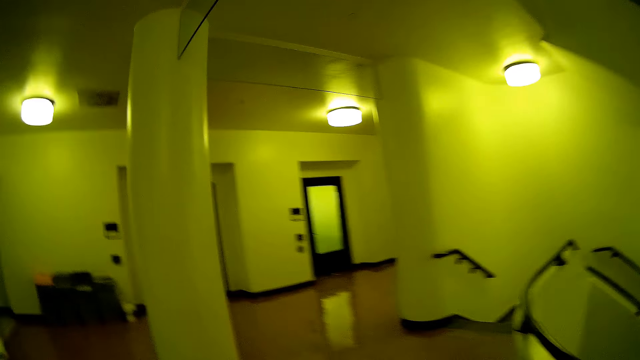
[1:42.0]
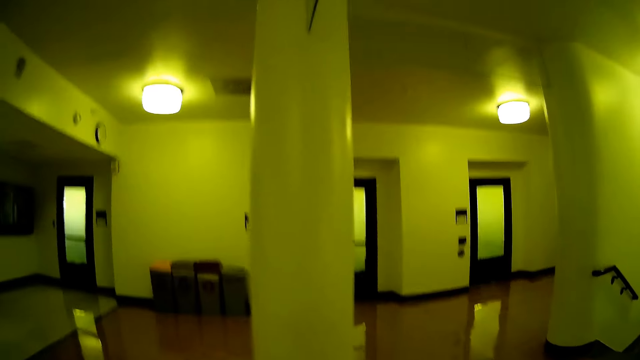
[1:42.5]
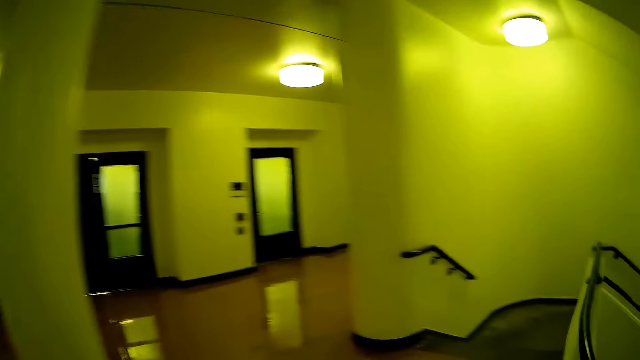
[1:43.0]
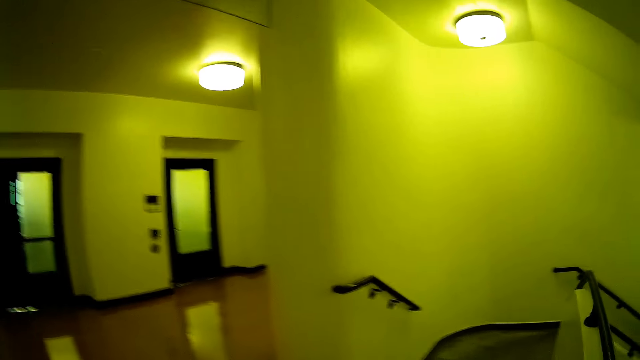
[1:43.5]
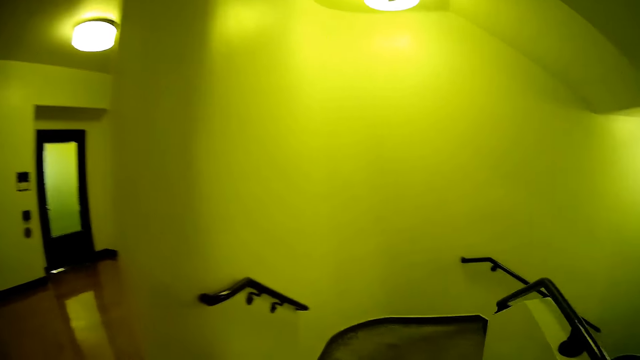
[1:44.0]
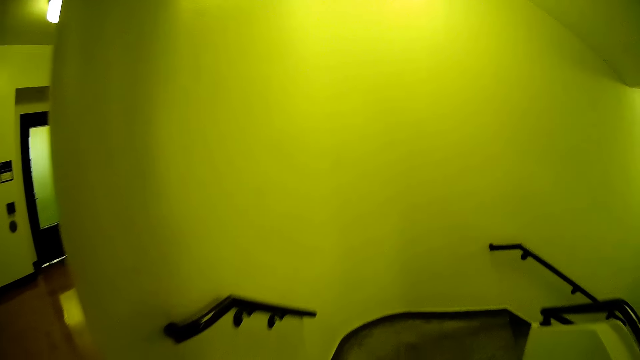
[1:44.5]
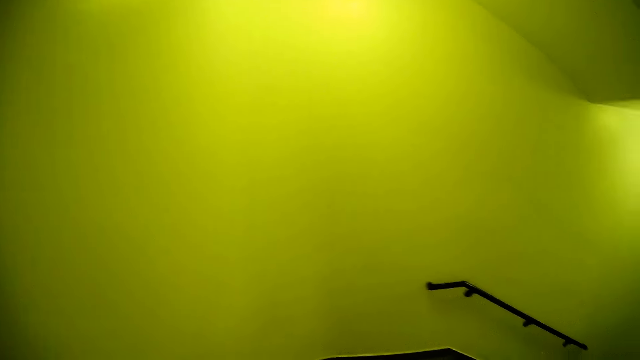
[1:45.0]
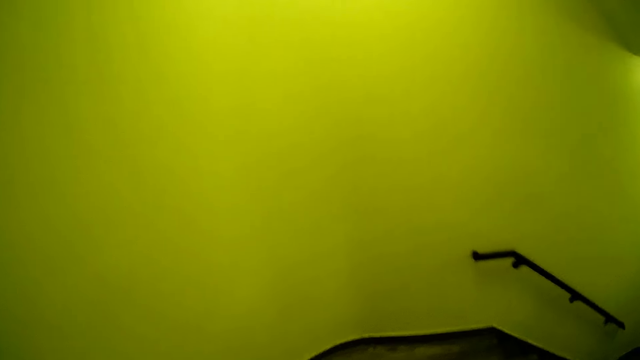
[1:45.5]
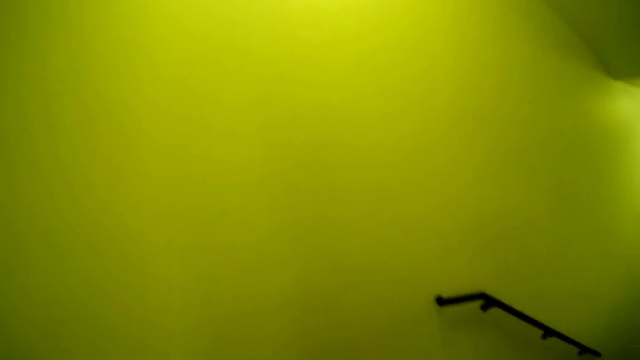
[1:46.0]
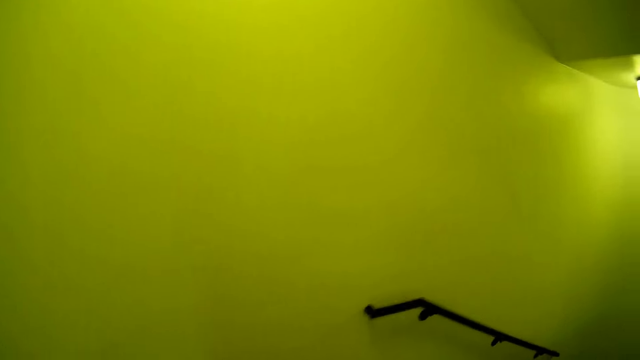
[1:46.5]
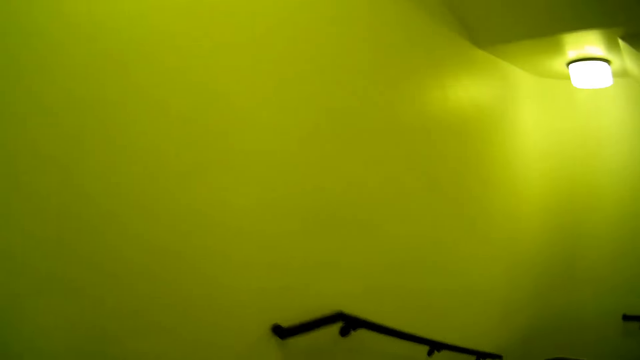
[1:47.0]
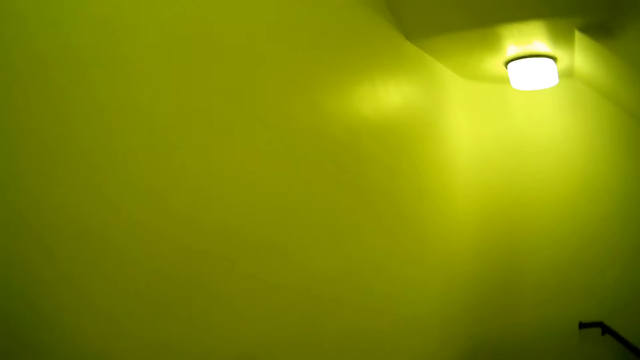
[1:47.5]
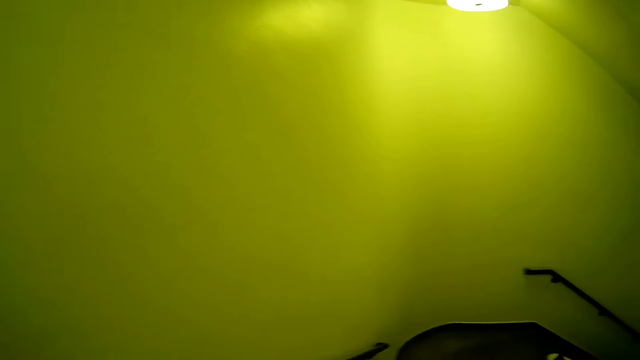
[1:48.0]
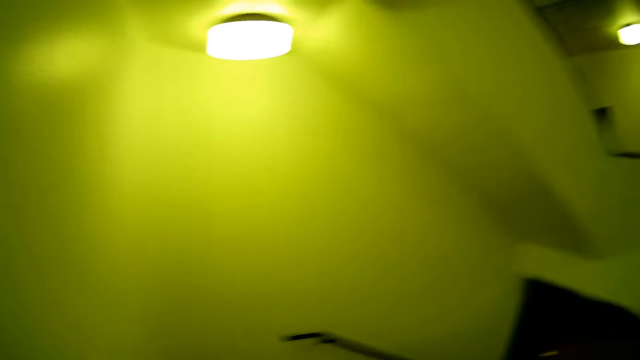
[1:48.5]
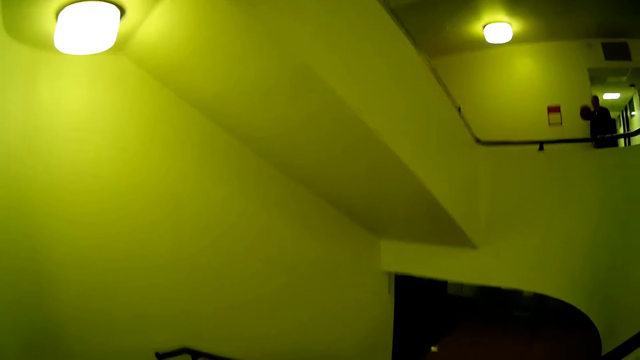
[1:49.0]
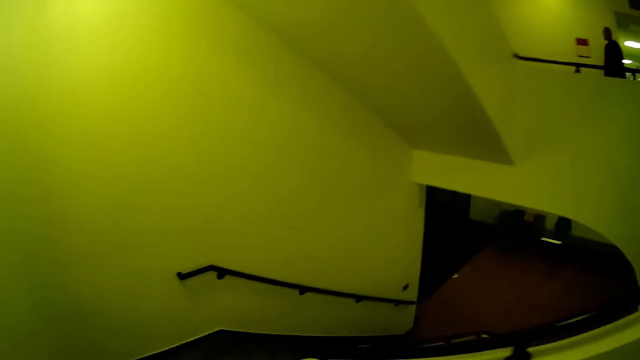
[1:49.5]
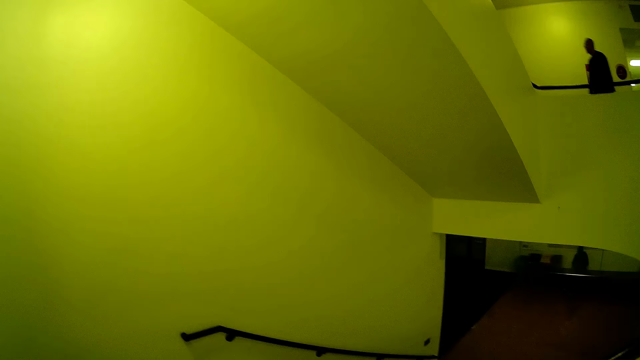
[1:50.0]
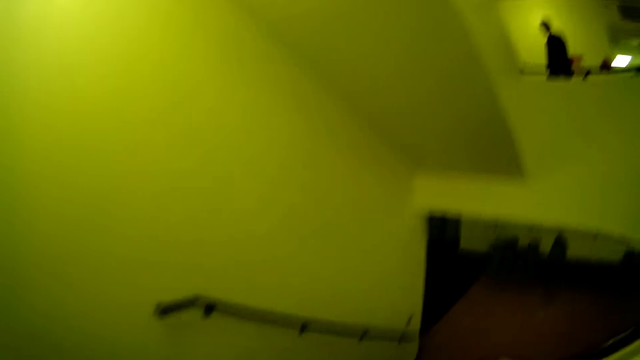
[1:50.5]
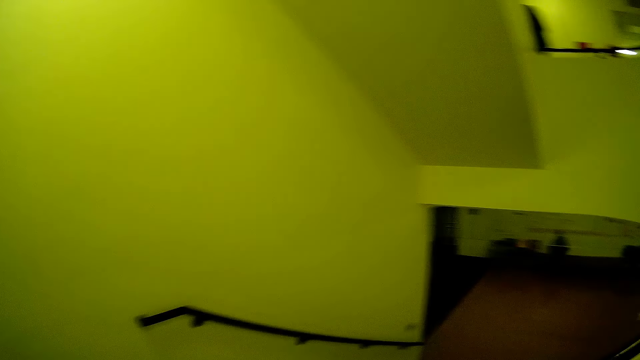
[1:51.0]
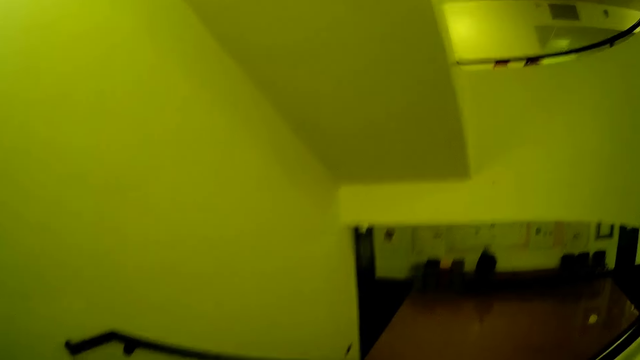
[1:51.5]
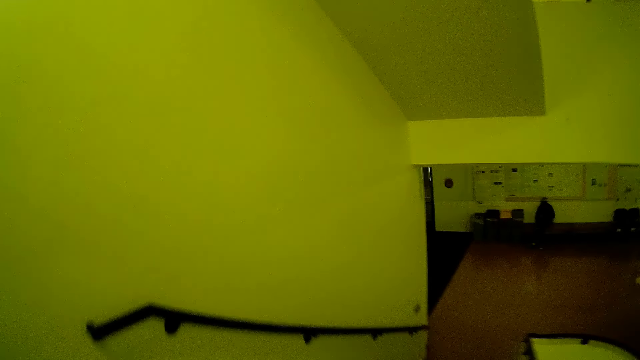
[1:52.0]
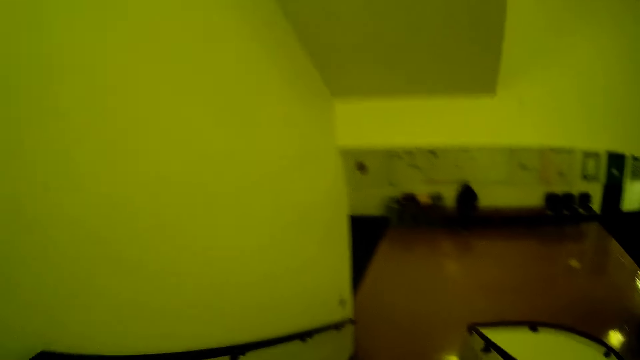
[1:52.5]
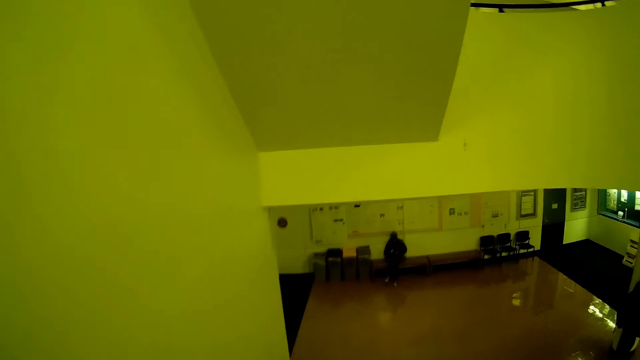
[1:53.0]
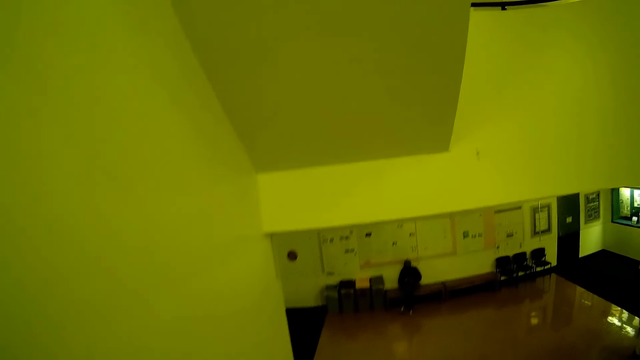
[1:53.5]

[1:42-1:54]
The camera wearer walks down a stairway.

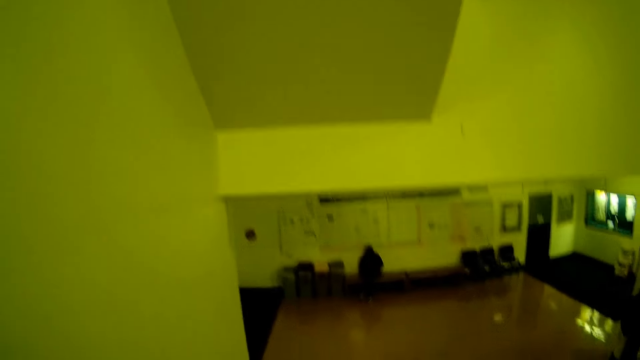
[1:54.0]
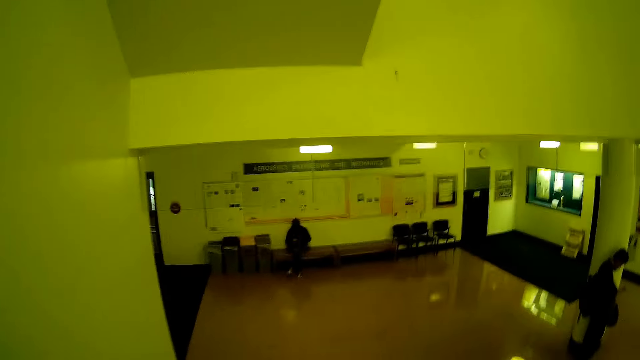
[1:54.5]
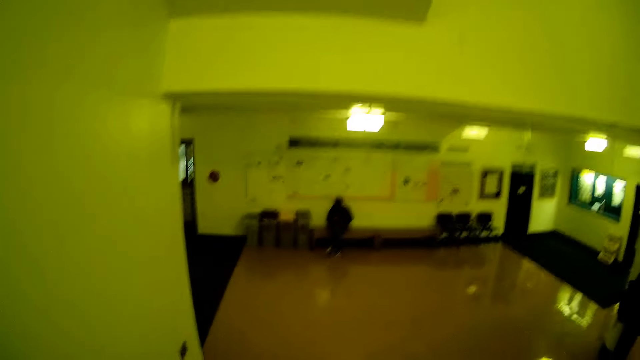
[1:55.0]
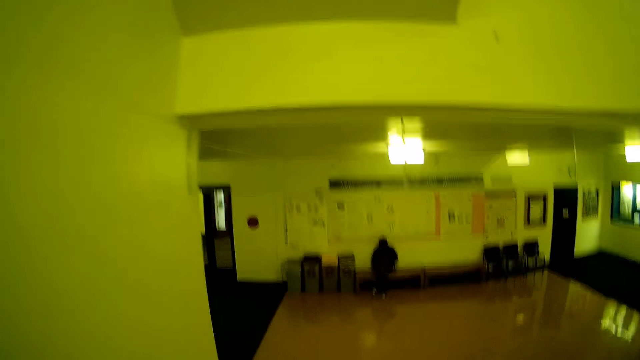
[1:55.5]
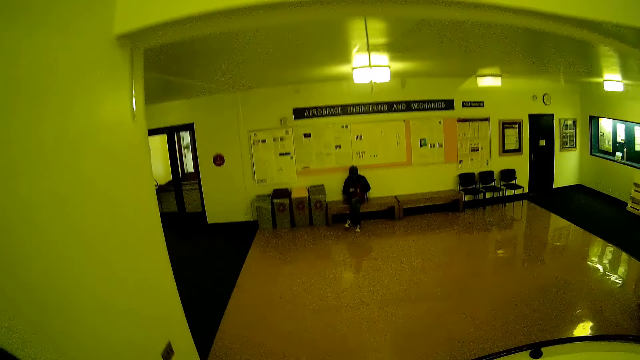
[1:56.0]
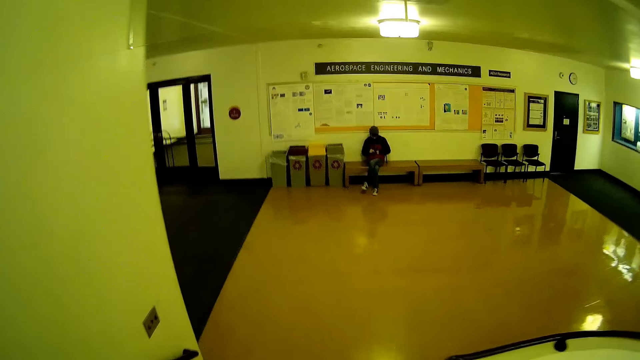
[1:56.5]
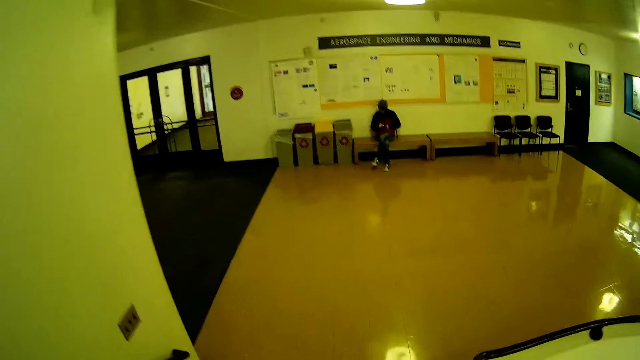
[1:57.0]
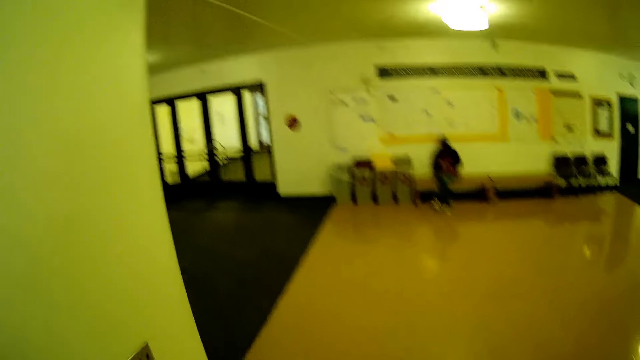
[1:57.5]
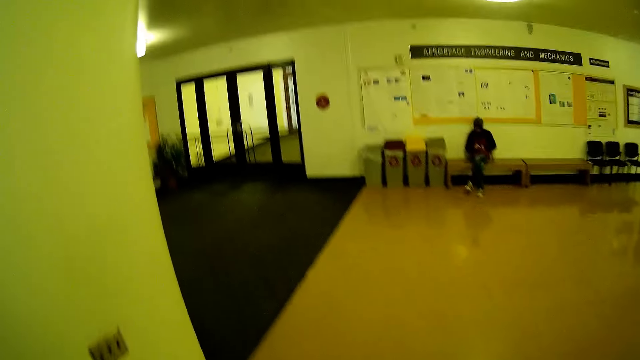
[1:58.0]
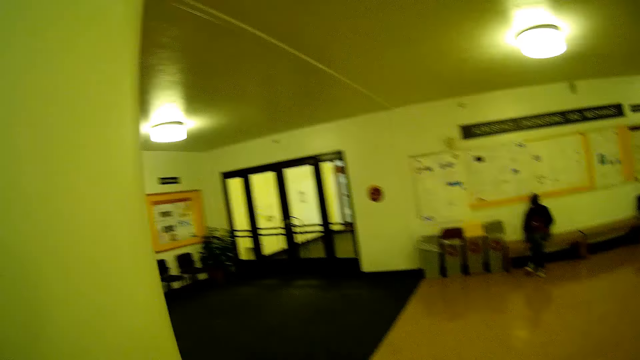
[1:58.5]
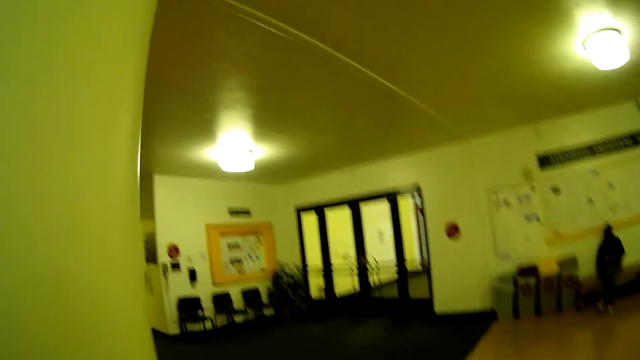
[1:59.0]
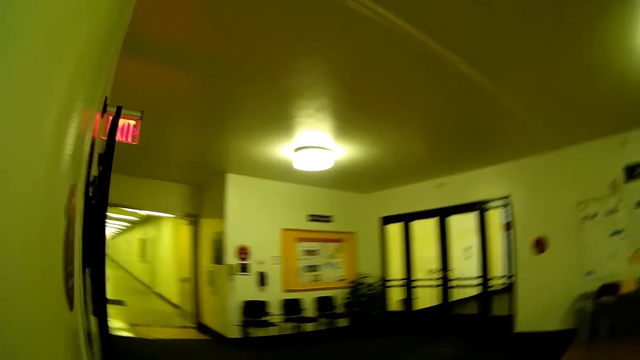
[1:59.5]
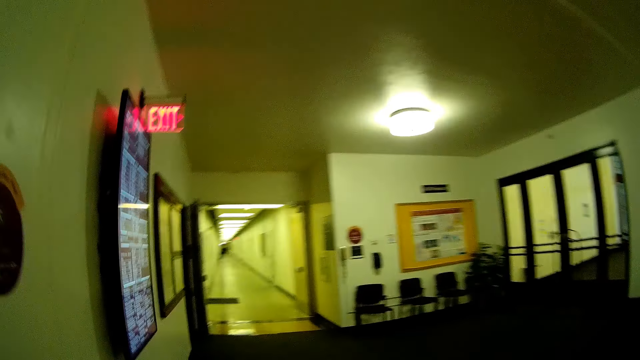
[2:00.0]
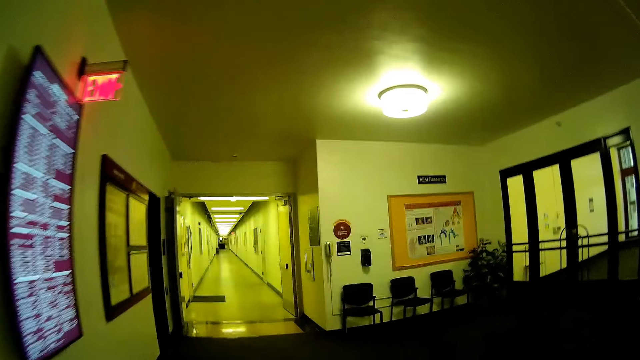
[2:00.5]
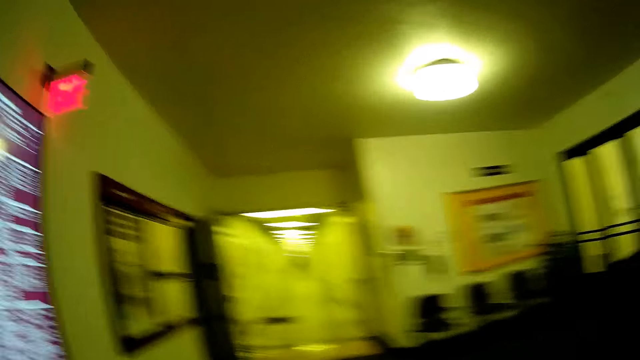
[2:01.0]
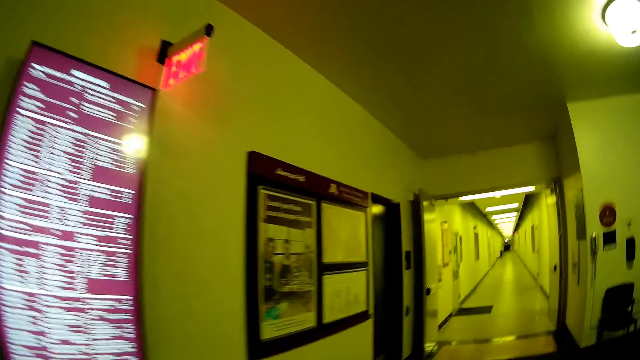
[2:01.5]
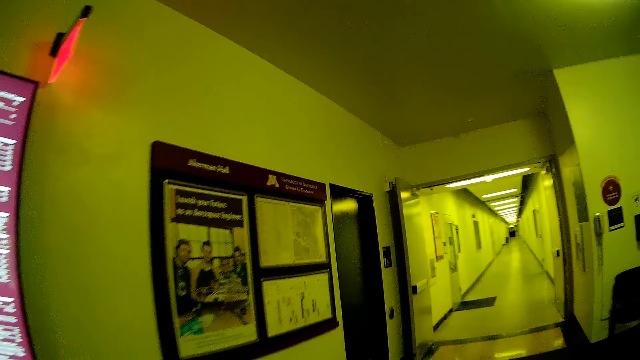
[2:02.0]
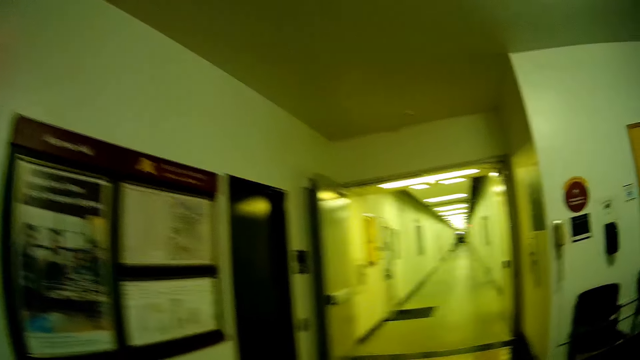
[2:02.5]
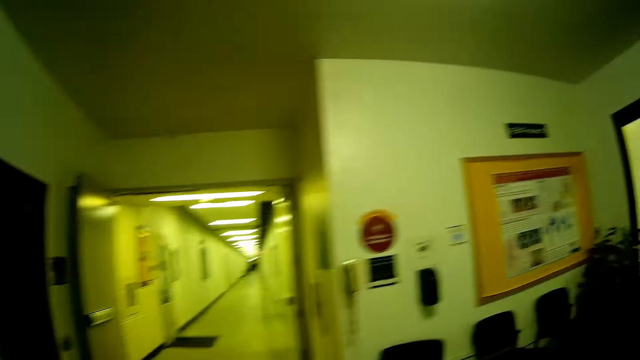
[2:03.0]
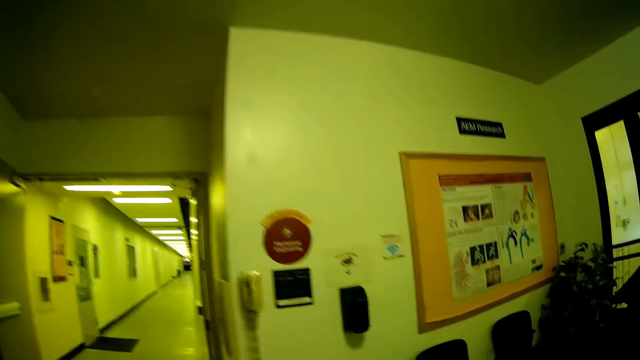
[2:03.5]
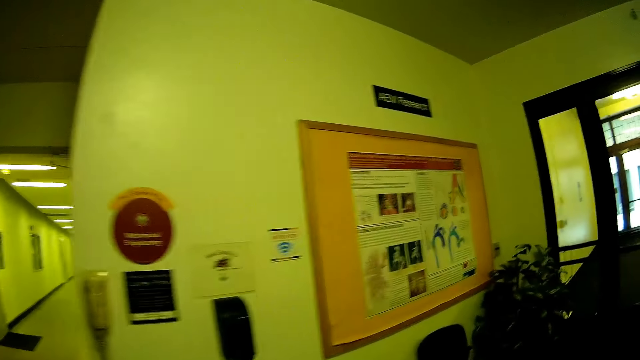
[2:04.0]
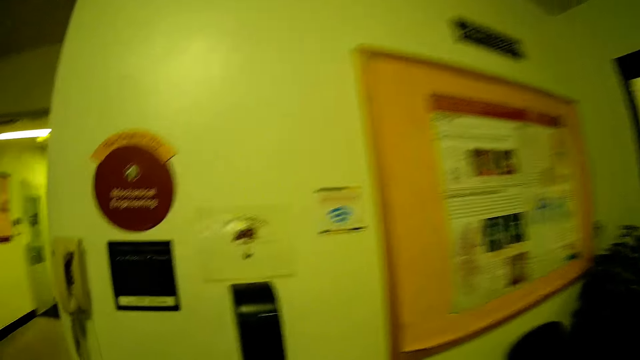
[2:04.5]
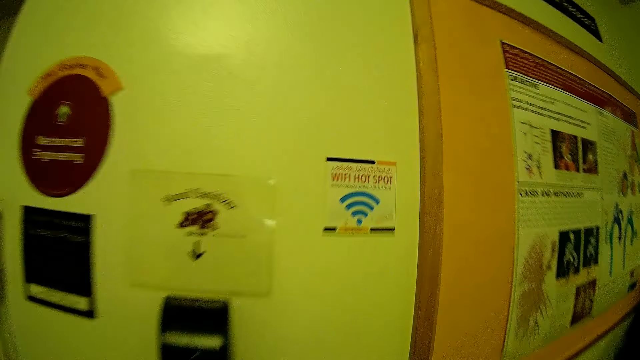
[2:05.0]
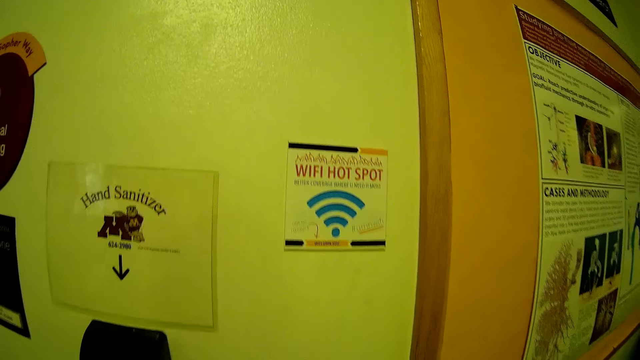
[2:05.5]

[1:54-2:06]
The camera wearer looks around. They walk toward a notice board. They look at the posters on the wall.
